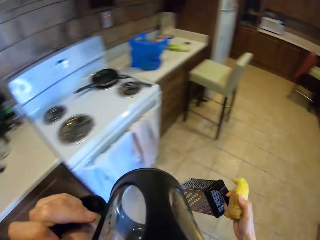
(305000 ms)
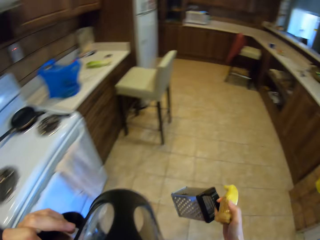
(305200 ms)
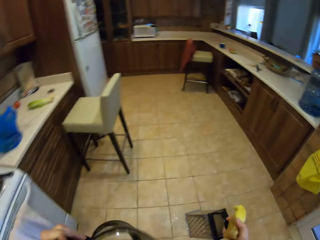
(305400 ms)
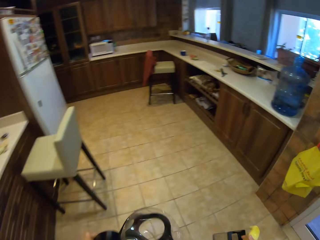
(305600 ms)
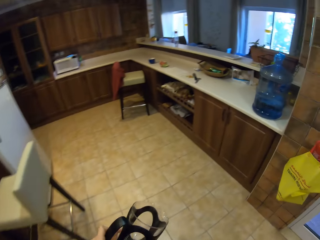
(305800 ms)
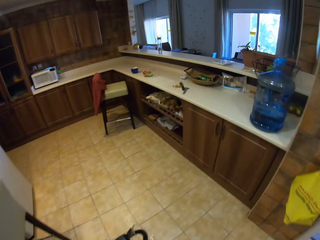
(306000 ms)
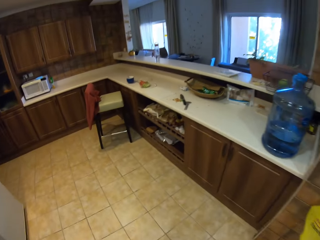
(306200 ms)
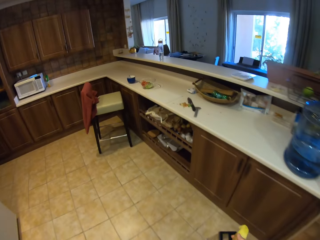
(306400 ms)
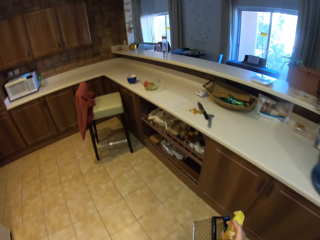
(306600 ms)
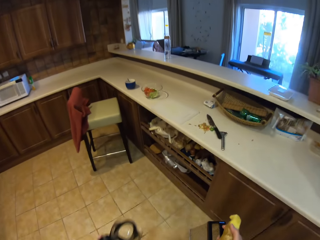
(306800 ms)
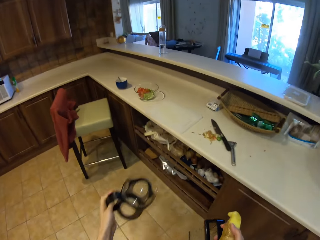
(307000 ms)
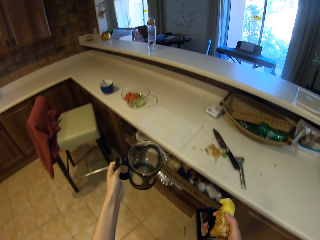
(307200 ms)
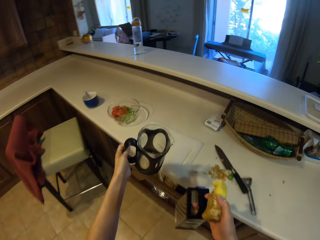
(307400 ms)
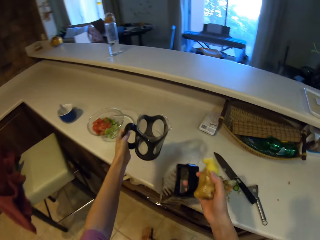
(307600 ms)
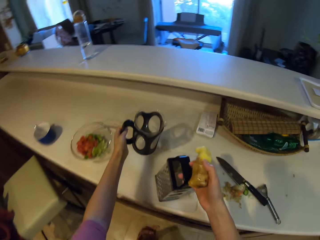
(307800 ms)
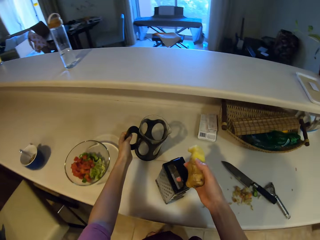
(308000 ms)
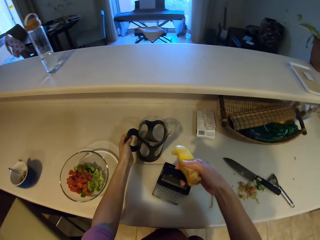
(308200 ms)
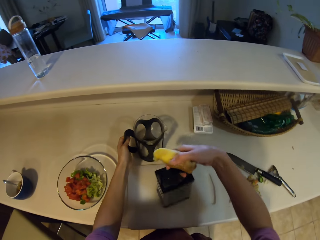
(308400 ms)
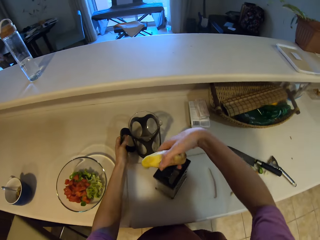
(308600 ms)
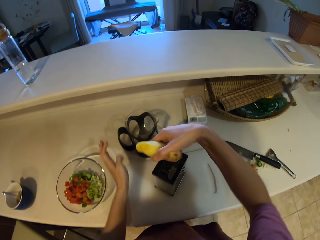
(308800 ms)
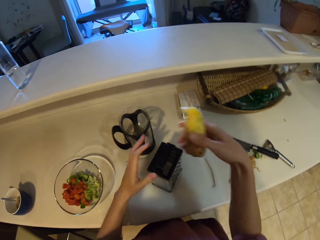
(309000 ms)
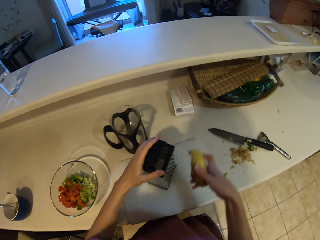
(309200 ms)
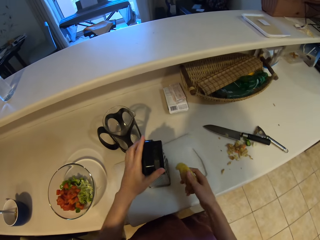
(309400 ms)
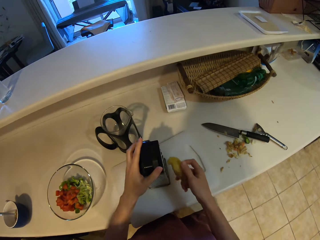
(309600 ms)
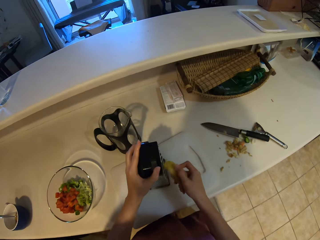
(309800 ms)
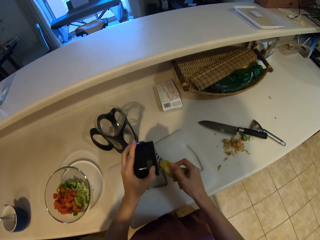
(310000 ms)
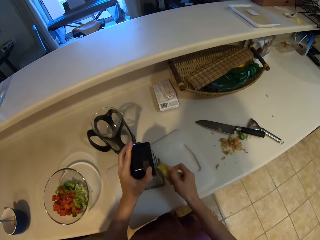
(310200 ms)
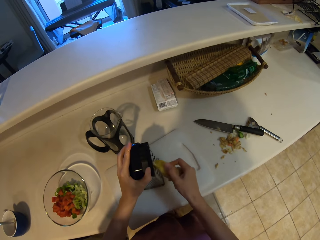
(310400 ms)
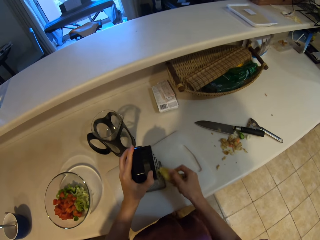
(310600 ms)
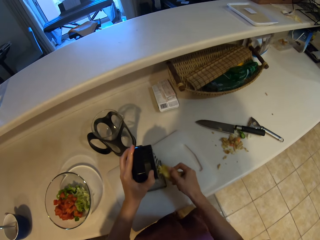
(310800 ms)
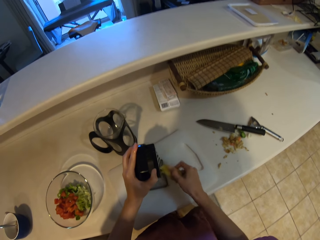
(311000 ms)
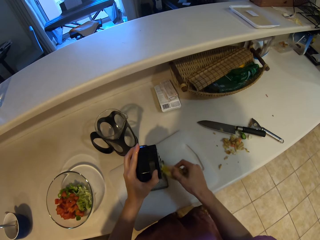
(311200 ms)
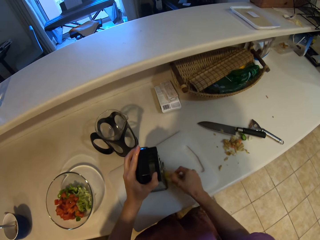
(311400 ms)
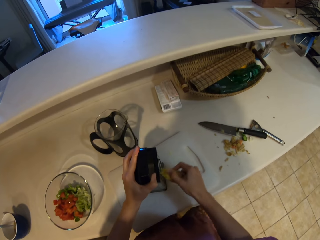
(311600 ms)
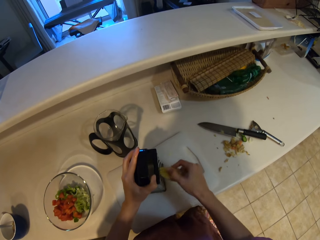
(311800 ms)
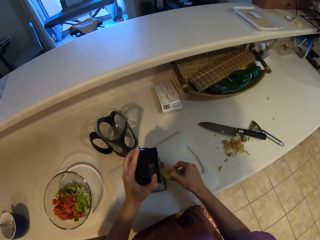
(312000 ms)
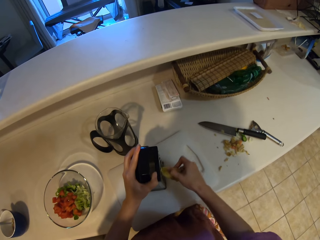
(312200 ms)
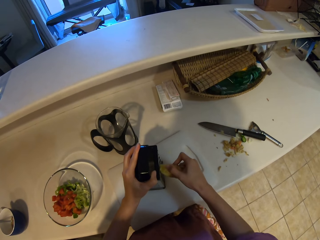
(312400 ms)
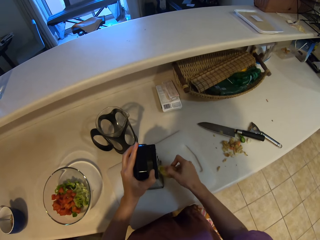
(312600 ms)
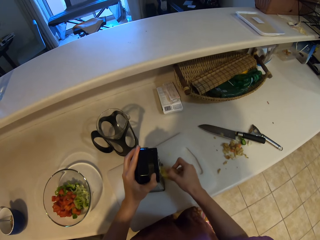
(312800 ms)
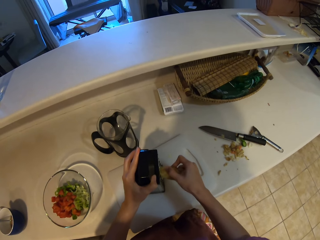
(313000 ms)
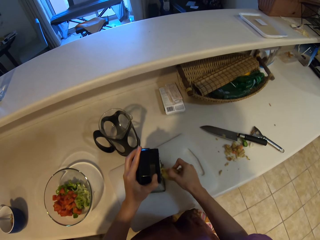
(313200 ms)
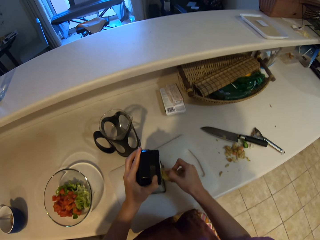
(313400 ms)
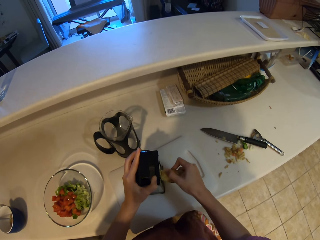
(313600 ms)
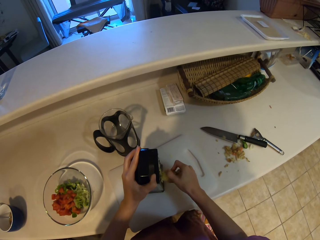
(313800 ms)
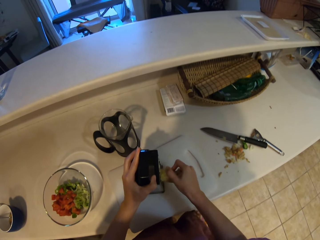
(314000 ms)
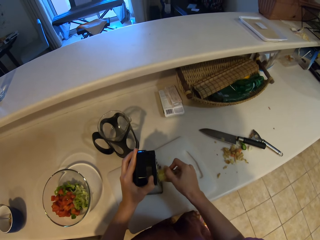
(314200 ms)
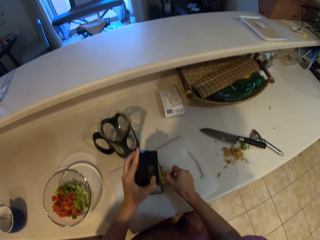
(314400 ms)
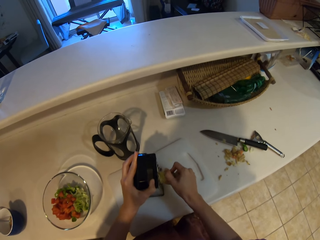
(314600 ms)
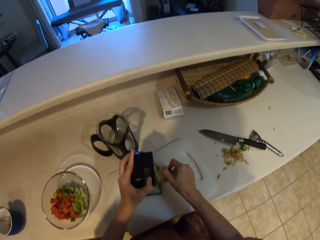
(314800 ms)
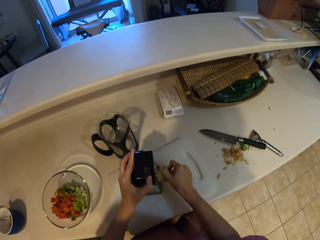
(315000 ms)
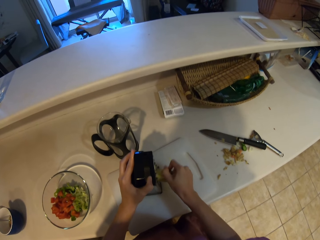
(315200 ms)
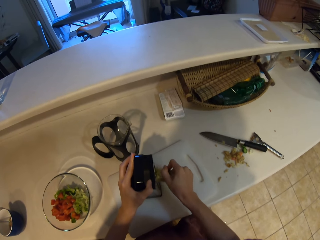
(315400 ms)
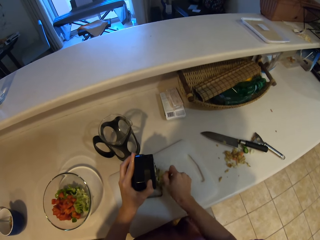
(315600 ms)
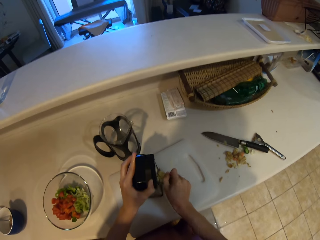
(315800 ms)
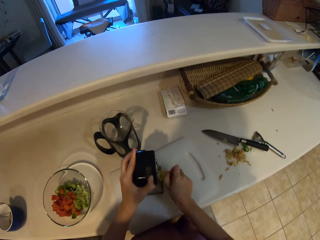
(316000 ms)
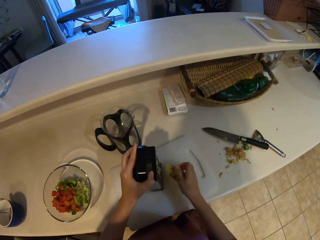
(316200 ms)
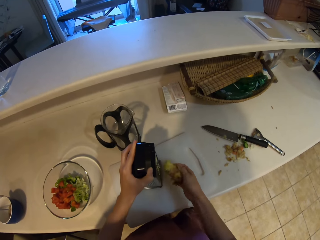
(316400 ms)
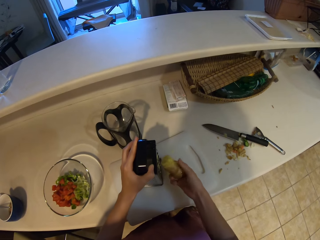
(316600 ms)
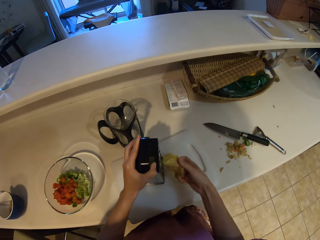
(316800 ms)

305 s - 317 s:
The camera wearer walks in the room. They put the jar on the slab. They put the grater on the chopping board. They grate the ginger or potato.

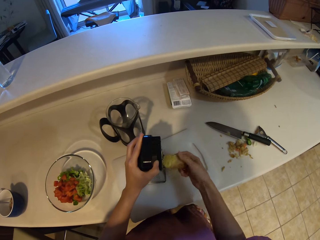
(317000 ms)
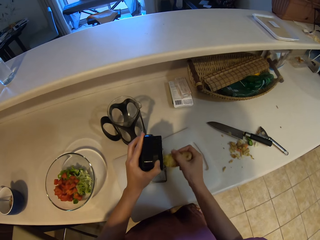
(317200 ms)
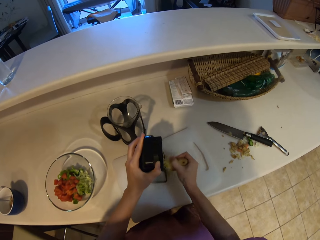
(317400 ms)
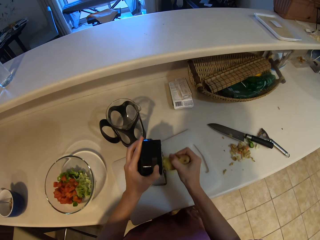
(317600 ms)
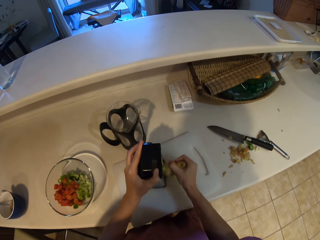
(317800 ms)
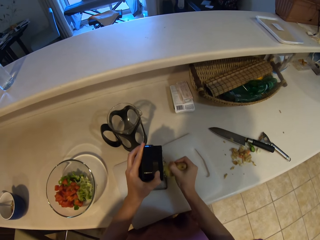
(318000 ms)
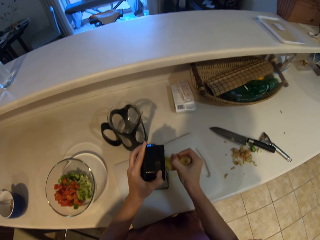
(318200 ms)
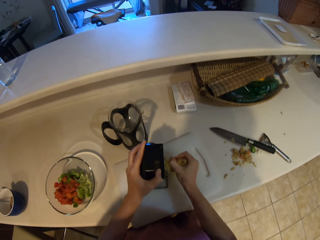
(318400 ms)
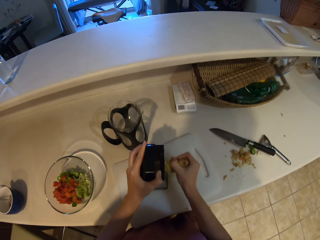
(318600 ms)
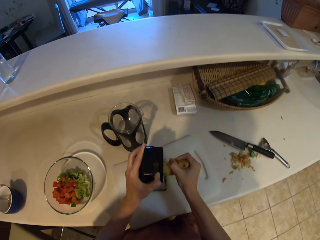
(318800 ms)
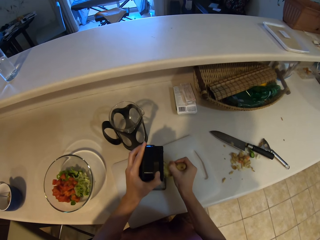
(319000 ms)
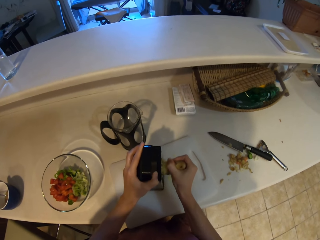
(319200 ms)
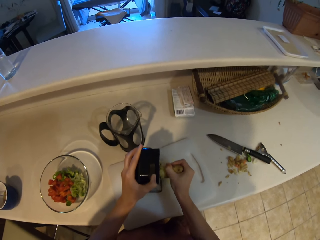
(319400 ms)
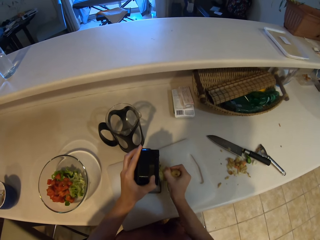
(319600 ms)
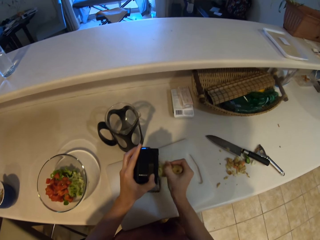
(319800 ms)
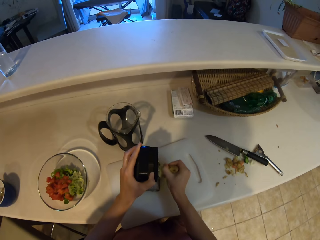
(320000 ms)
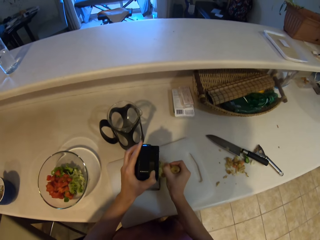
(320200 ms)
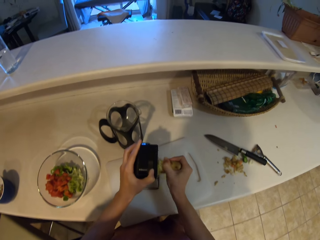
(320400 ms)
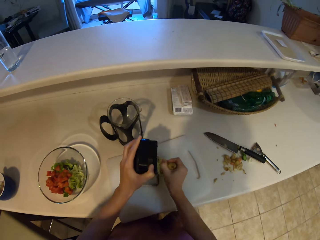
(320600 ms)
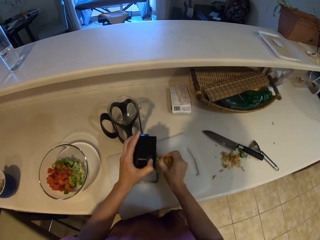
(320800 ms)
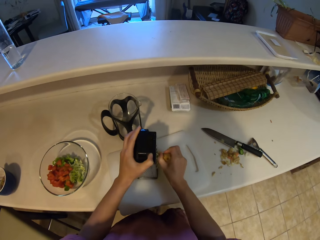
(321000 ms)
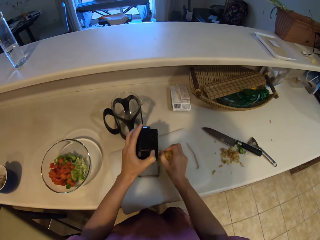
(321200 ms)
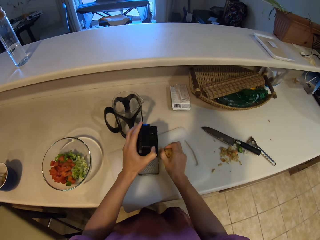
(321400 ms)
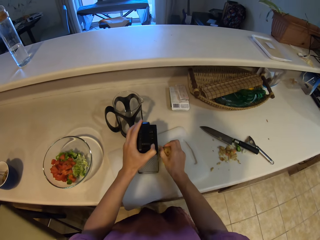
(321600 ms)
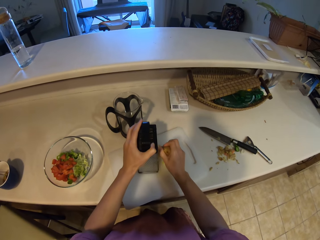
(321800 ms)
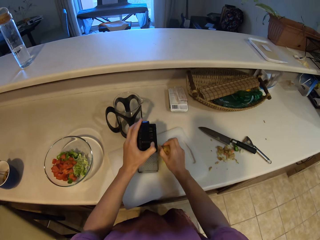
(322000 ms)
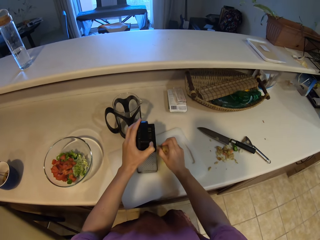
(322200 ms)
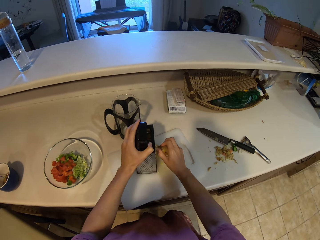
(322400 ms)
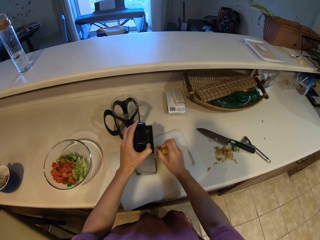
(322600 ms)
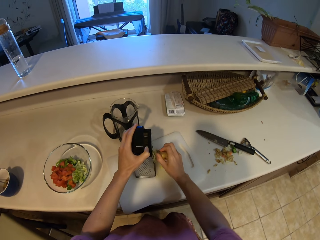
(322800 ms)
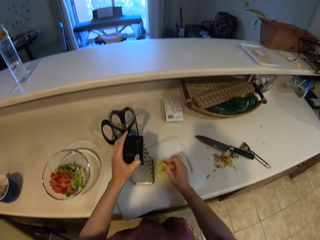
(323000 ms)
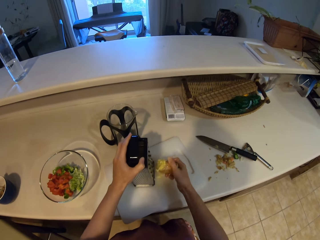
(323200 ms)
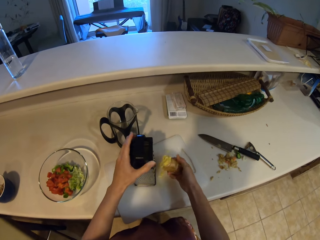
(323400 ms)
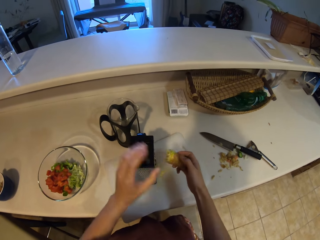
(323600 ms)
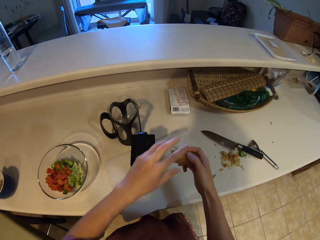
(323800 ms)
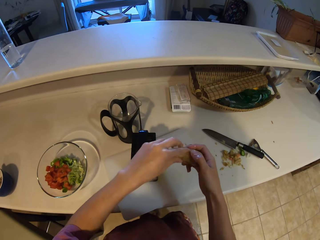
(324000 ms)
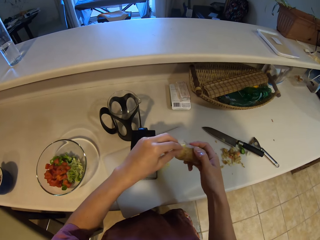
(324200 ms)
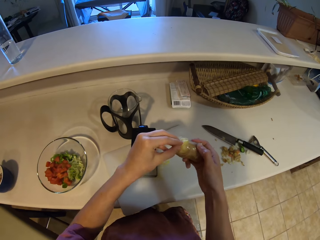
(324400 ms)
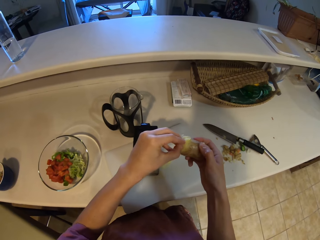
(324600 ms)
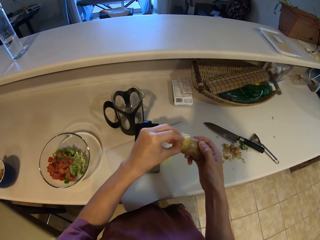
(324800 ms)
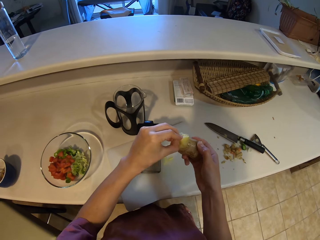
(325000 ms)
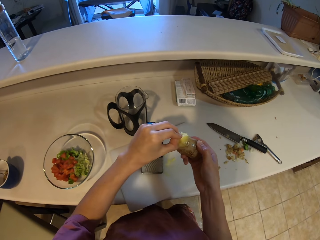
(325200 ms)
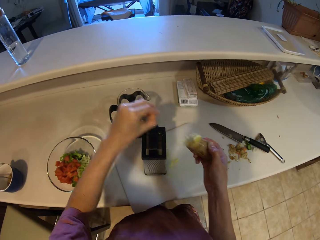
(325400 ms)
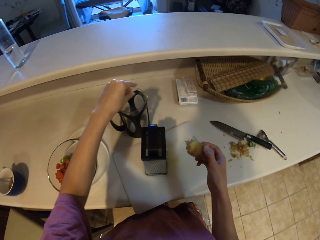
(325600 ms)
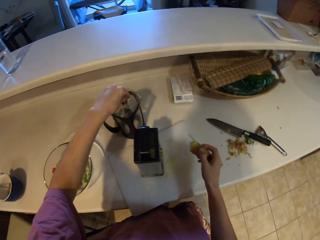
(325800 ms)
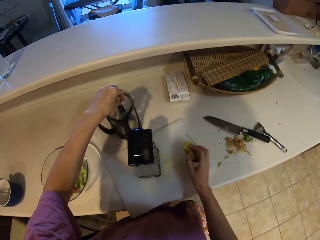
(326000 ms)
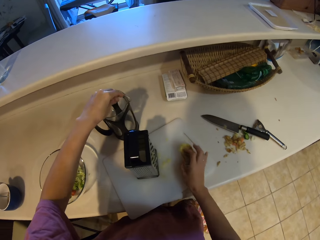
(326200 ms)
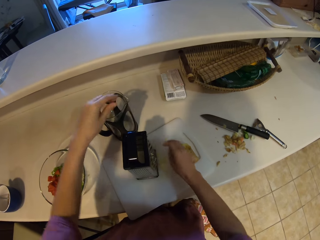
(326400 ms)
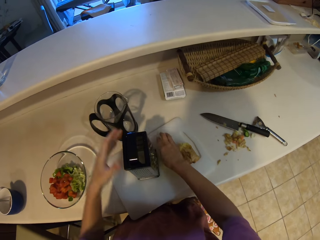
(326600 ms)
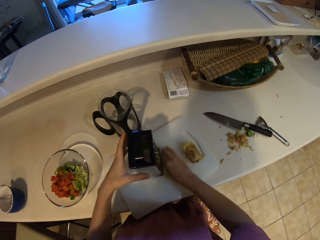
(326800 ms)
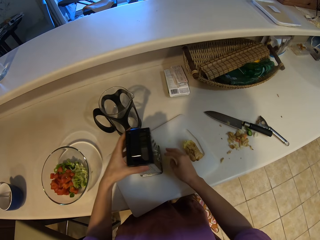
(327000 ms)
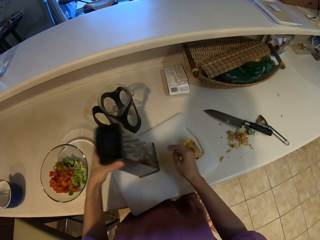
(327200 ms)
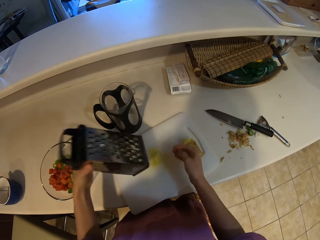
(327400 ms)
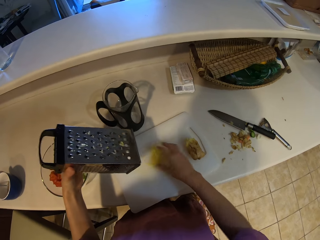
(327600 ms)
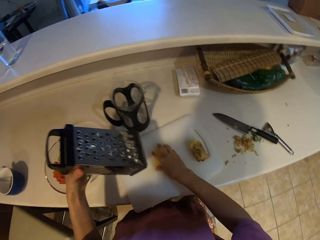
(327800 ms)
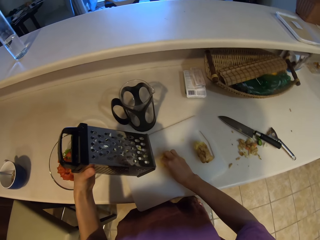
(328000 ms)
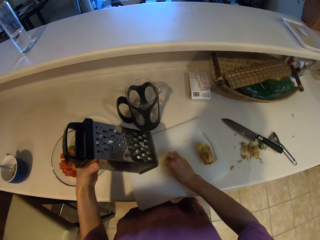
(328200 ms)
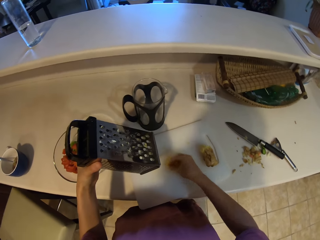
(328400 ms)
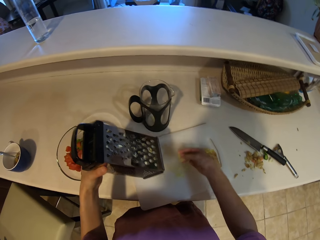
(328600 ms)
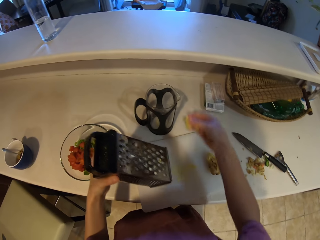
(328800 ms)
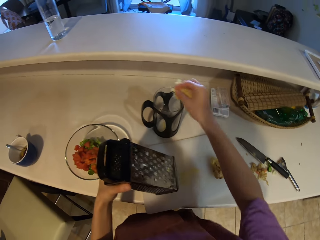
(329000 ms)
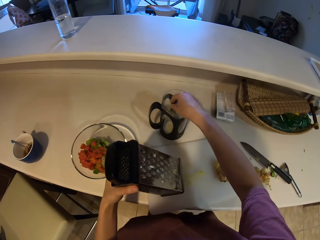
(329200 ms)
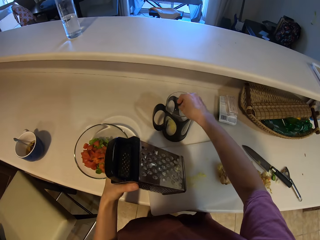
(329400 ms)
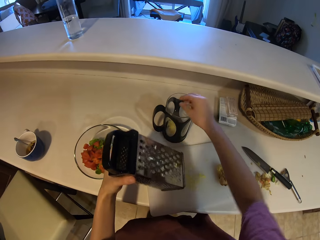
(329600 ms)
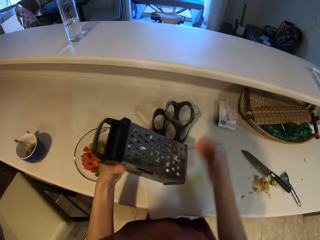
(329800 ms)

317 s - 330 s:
The camera wearer holds the potato. They remove the ginger peel. They drop a piece of the potato in the jar. They put the grater on the chopping board. They put the potato down. They lift the grater. They collect the grated ginger or potato. They put the potato in the jar.
